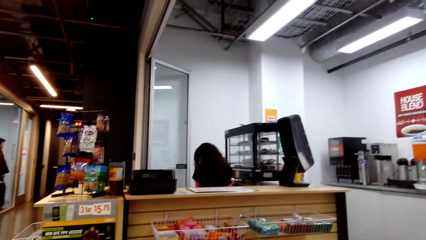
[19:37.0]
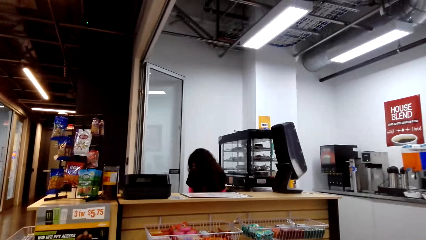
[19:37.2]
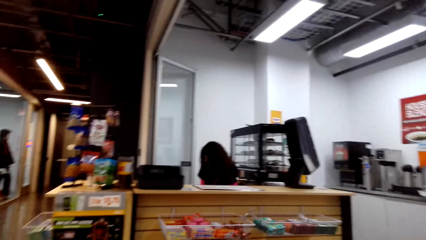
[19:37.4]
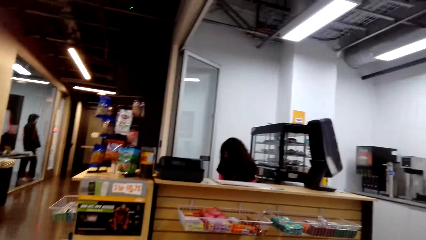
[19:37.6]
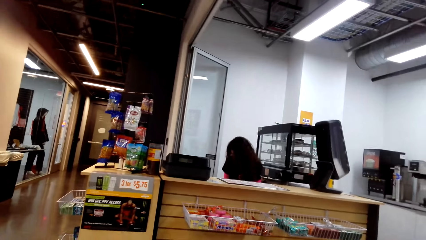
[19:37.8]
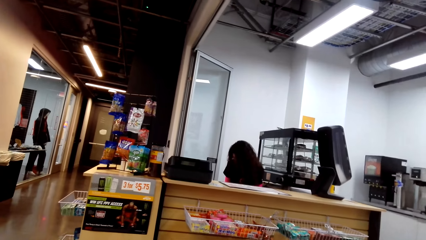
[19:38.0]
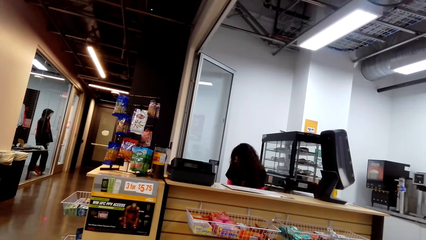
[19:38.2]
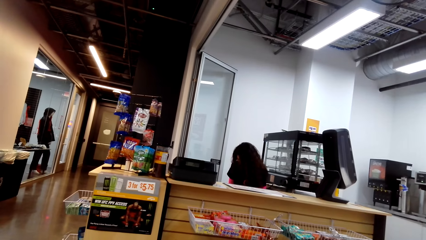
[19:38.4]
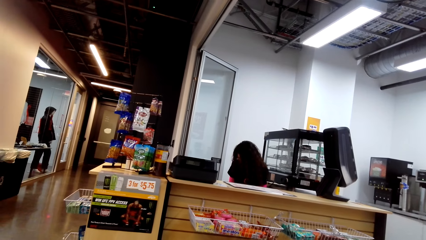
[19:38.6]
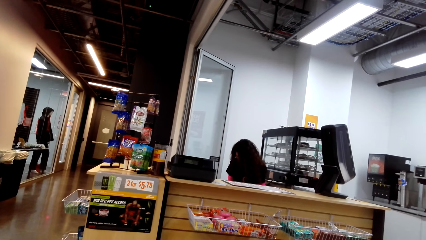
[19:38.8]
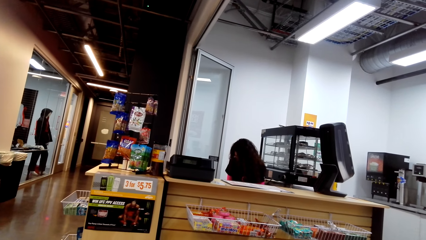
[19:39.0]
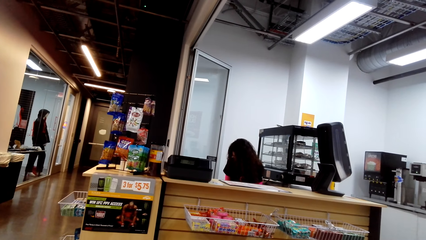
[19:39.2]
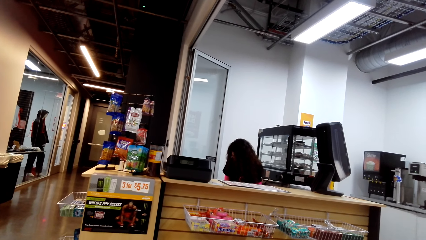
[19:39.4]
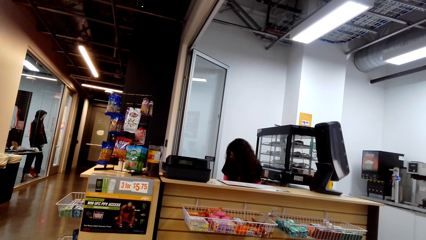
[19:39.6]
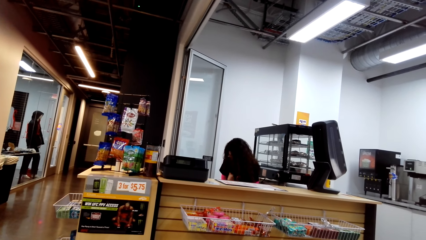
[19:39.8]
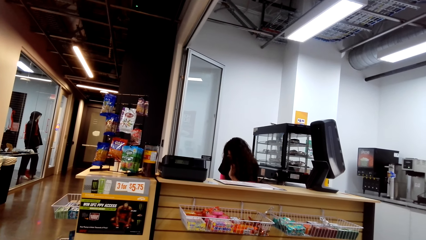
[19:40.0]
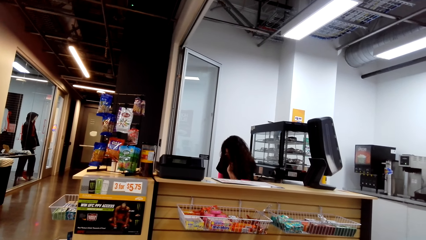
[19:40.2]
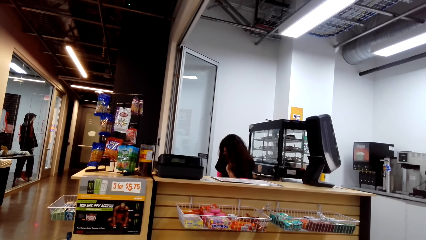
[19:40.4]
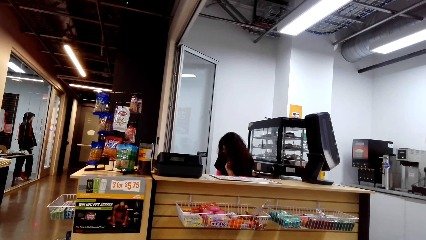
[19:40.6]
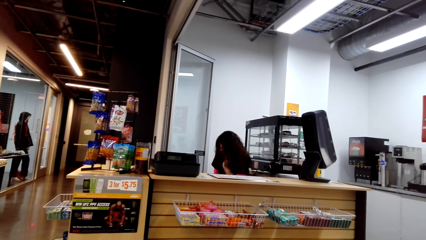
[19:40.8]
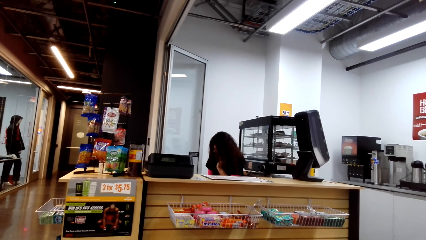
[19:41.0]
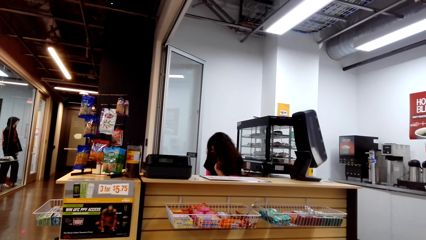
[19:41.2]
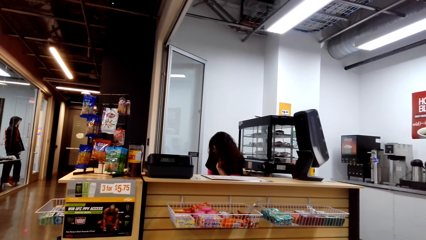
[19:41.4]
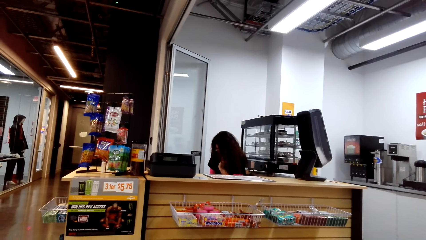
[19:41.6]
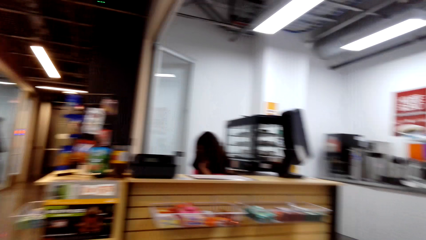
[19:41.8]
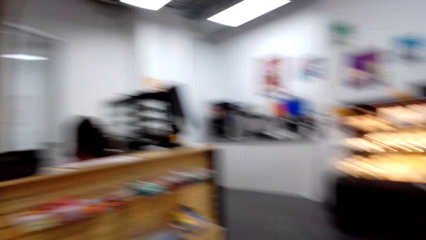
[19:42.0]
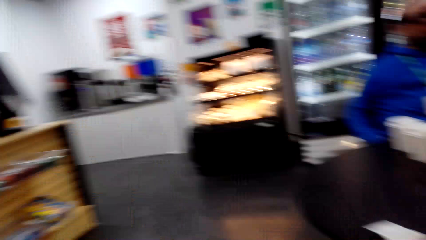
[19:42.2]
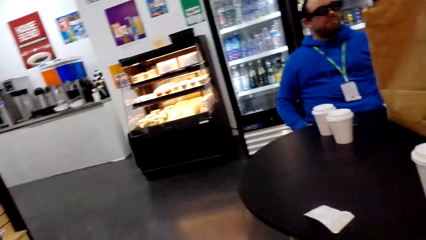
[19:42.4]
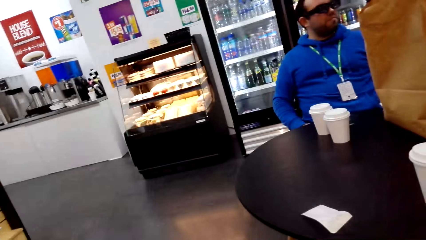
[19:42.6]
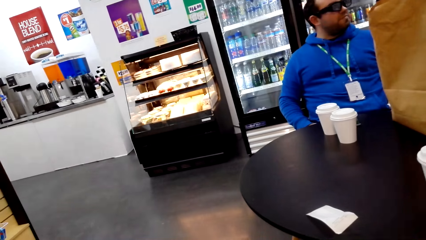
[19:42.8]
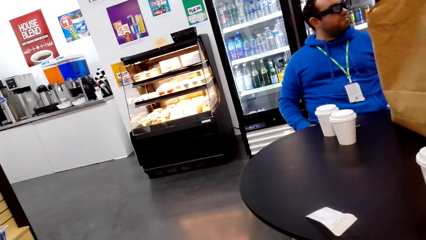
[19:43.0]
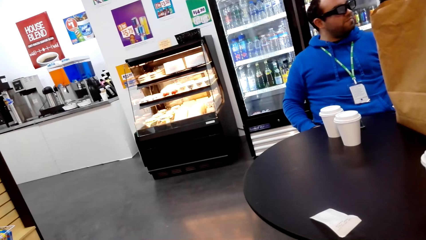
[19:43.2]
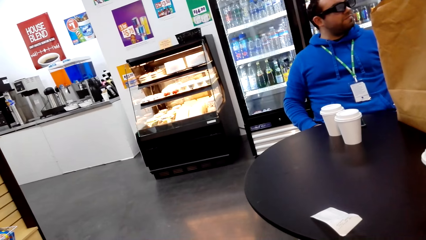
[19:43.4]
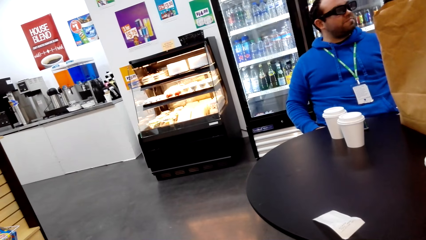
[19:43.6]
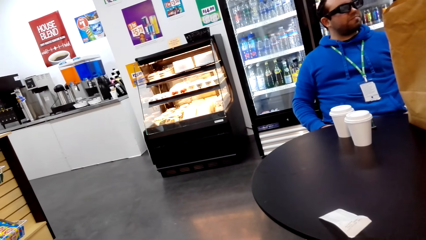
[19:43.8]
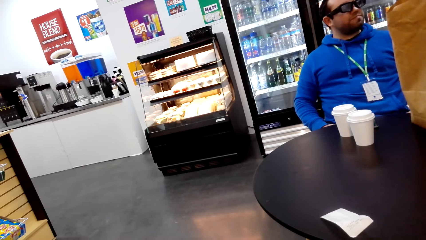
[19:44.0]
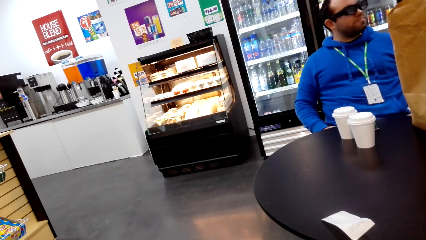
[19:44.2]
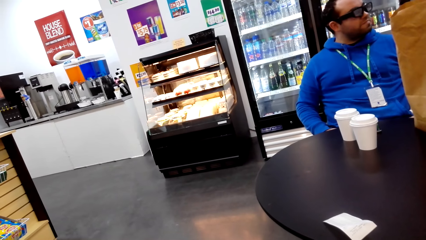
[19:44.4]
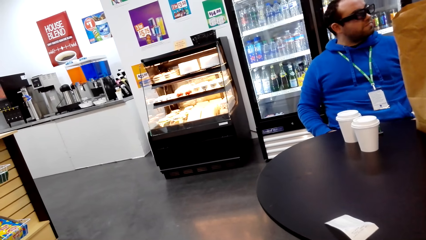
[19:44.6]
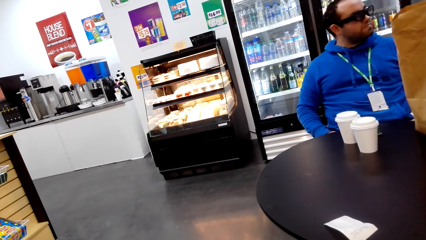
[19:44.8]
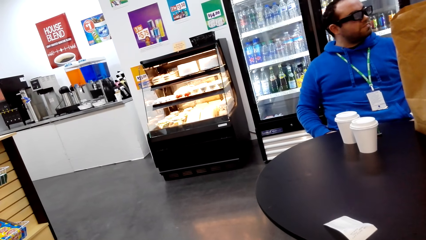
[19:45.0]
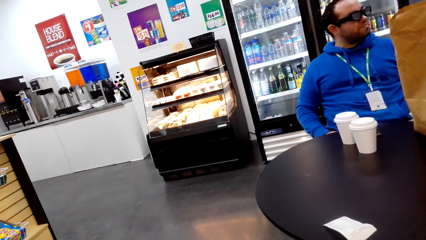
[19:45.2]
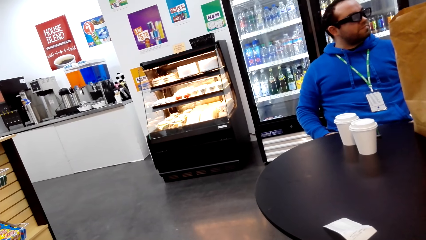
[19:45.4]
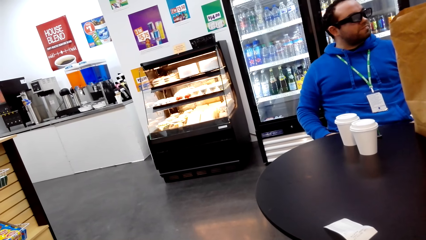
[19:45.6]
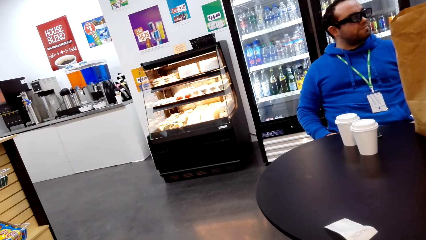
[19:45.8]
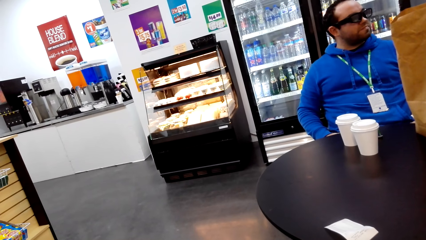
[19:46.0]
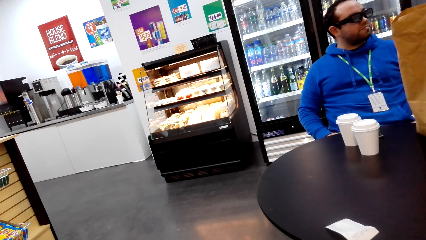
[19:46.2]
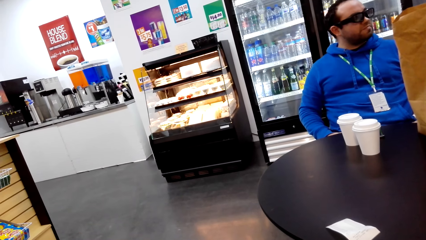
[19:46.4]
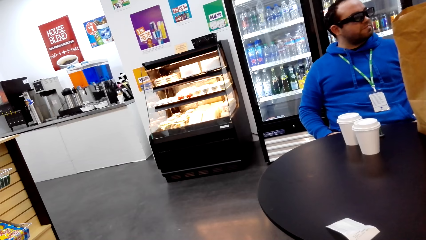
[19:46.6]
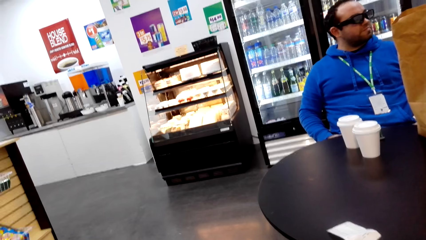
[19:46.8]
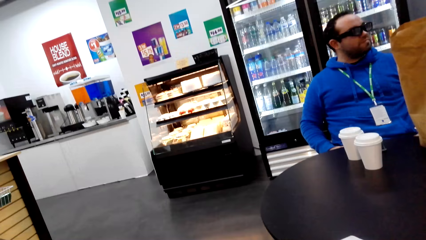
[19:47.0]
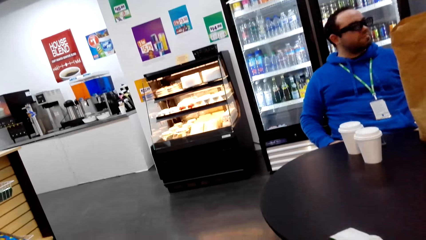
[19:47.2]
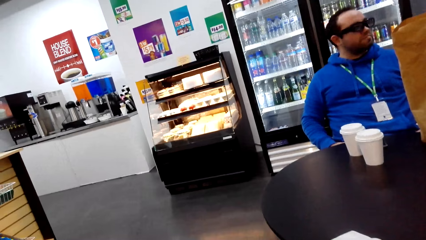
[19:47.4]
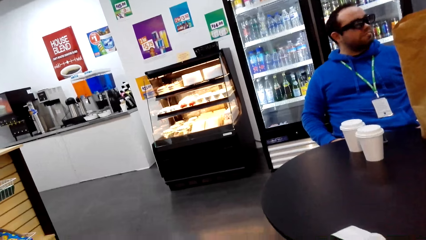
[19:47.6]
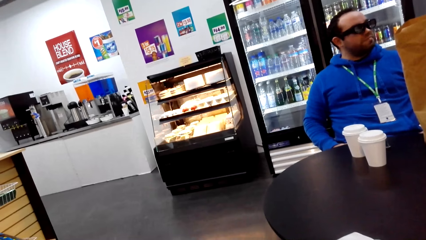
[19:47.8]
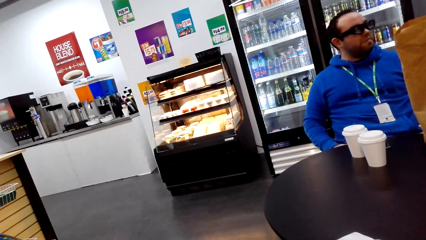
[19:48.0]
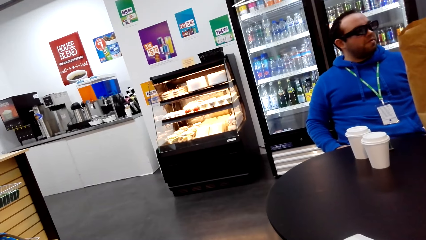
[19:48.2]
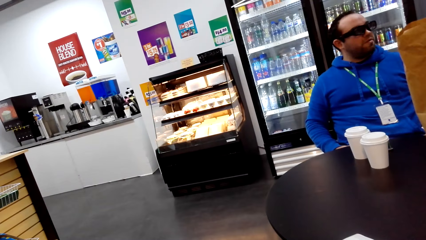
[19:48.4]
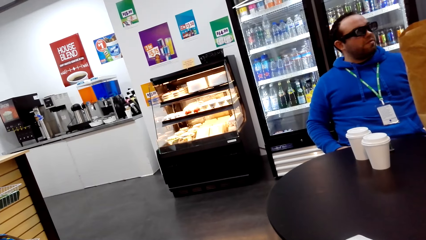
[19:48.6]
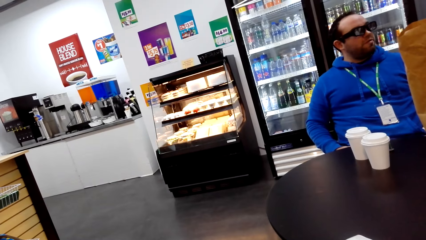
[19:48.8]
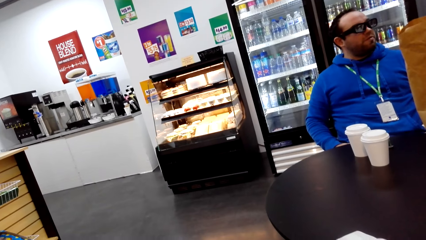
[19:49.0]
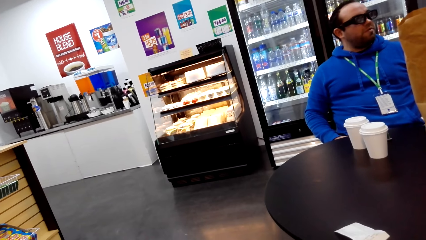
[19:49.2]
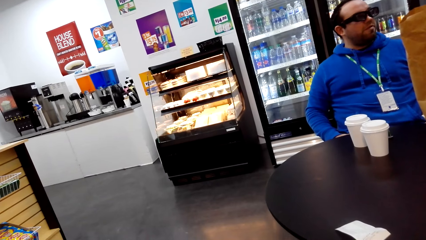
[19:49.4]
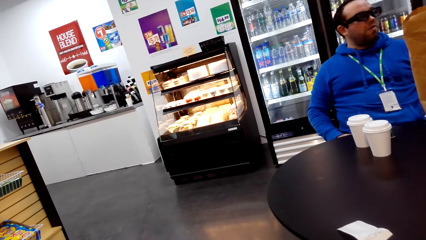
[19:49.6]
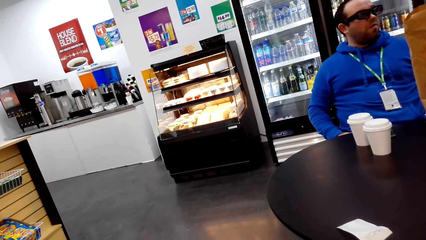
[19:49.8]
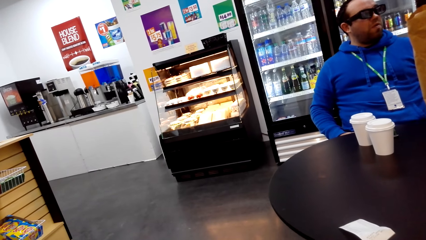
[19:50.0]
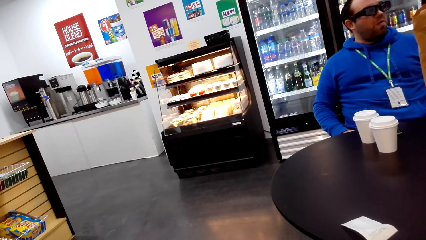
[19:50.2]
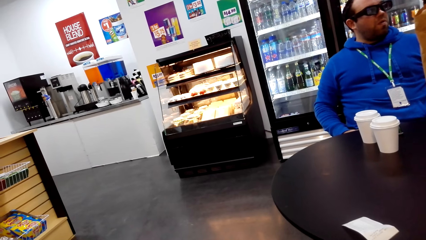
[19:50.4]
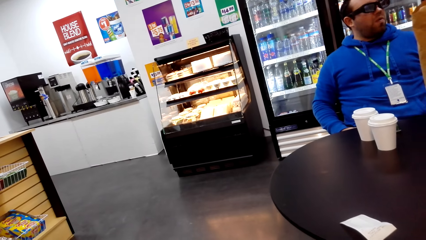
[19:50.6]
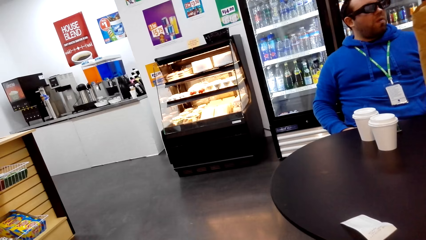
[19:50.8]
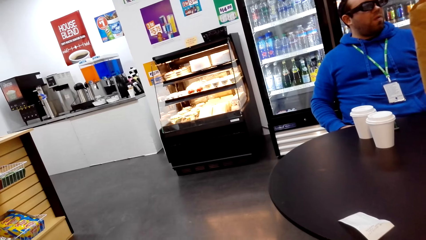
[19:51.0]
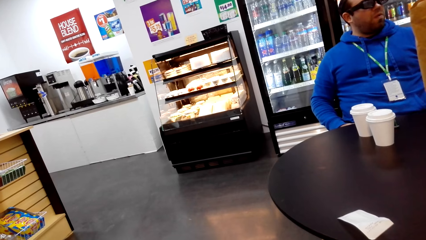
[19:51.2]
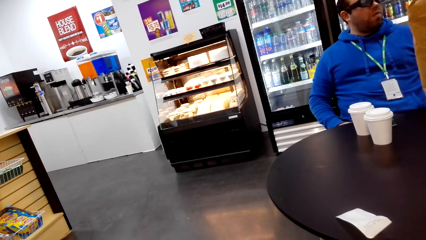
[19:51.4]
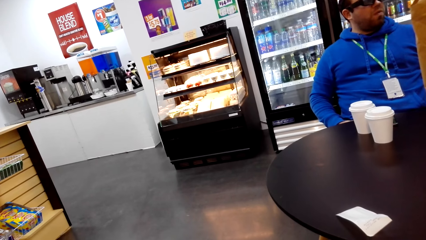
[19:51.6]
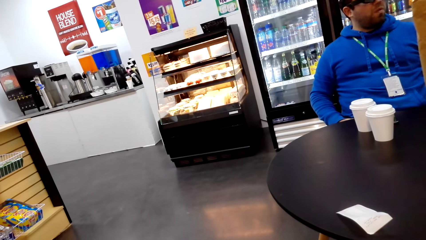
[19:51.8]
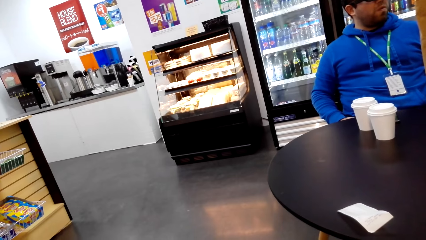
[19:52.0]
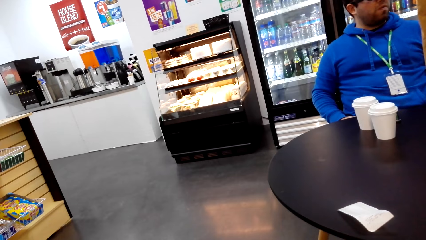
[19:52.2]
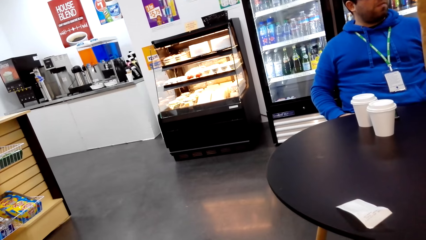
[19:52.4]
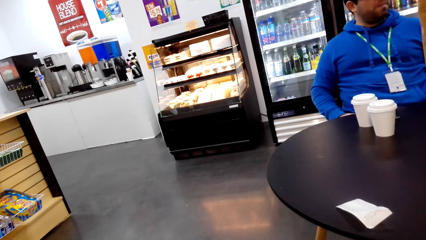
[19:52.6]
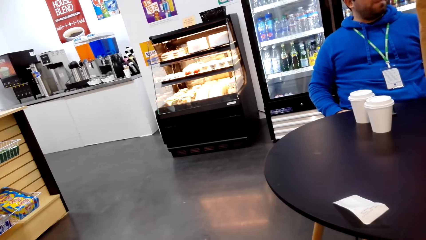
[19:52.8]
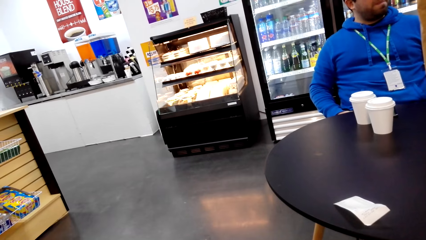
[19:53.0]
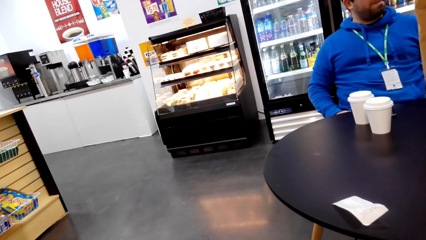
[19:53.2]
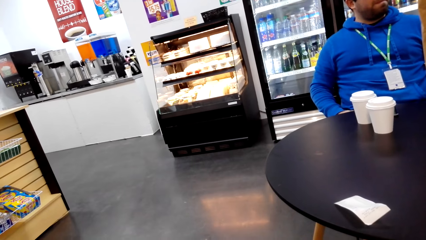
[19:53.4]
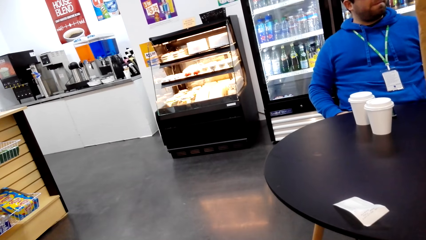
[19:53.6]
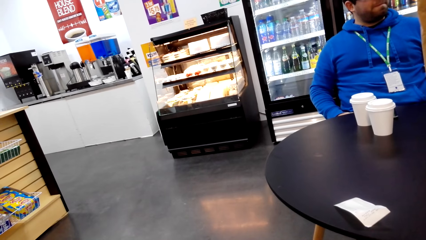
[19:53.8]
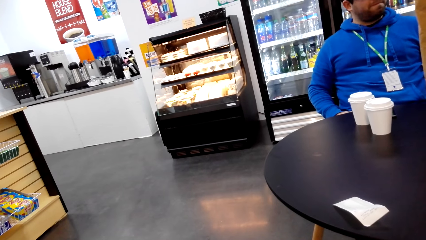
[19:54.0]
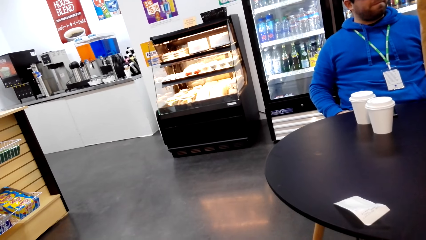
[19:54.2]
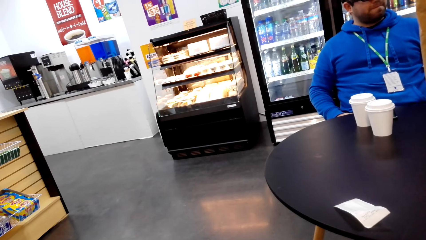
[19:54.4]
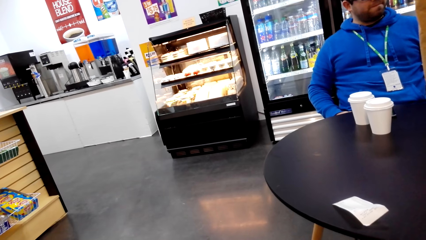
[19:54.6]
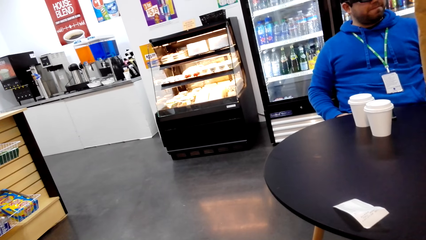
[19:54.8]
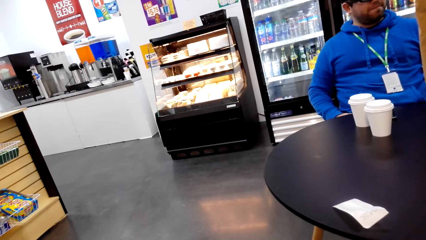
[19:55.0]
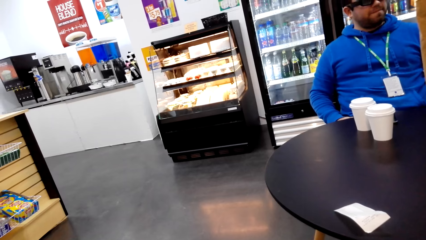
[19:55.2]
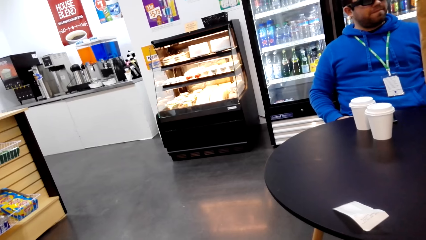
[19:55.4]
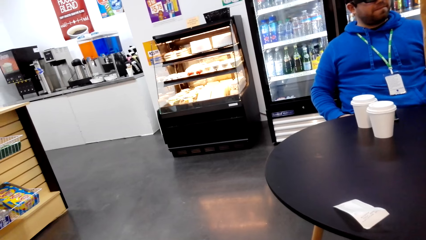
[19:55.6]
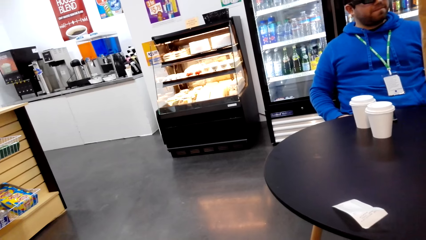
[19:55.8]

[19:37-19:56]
The camera wearer glances at a man.
